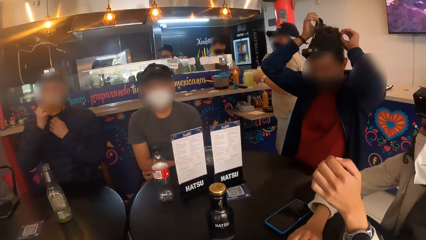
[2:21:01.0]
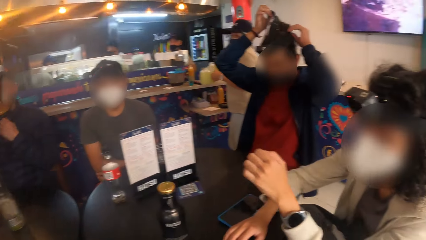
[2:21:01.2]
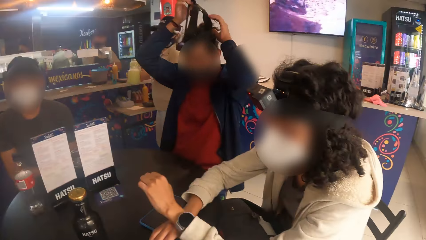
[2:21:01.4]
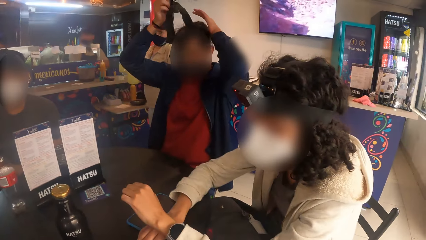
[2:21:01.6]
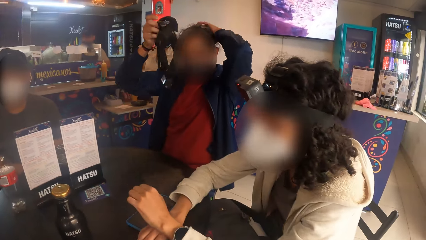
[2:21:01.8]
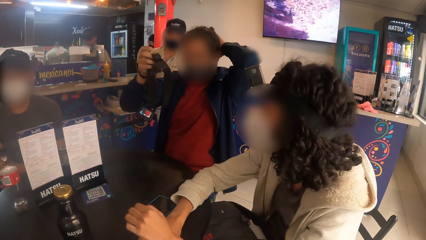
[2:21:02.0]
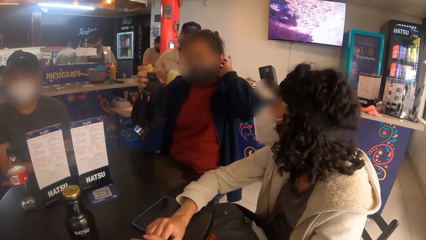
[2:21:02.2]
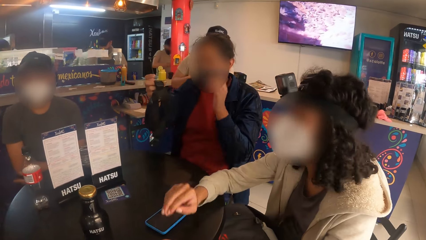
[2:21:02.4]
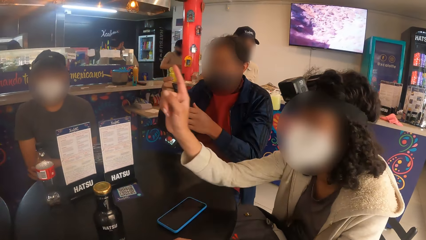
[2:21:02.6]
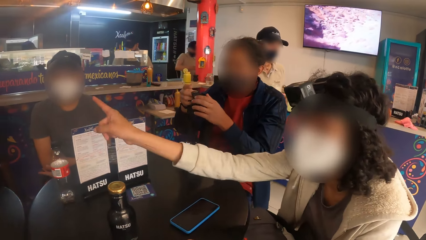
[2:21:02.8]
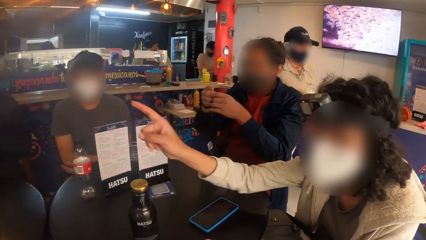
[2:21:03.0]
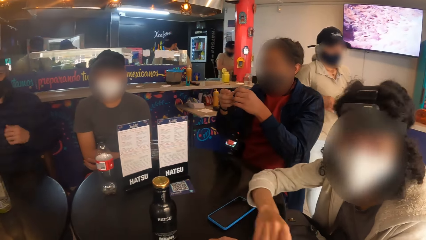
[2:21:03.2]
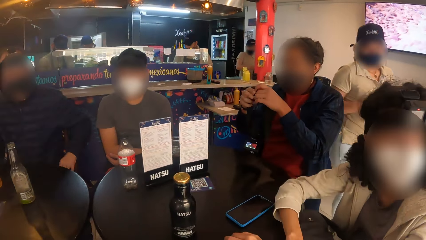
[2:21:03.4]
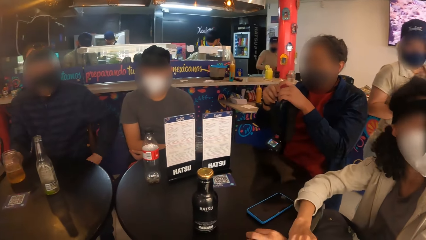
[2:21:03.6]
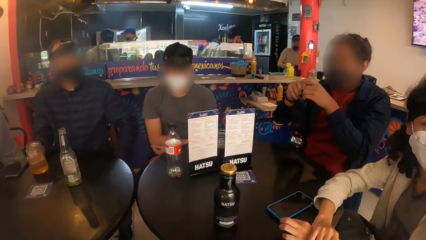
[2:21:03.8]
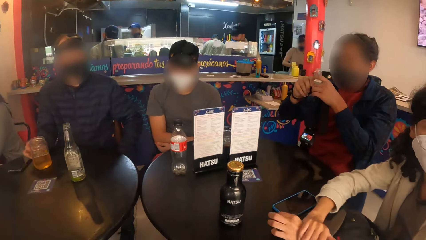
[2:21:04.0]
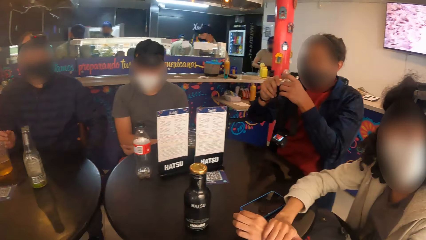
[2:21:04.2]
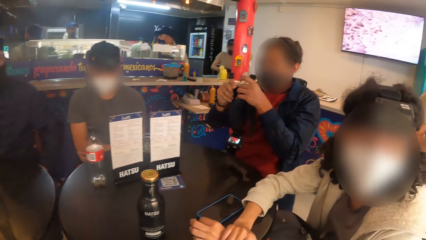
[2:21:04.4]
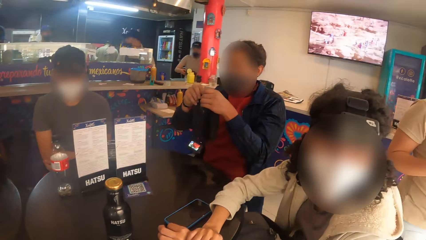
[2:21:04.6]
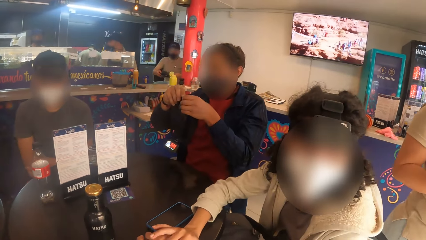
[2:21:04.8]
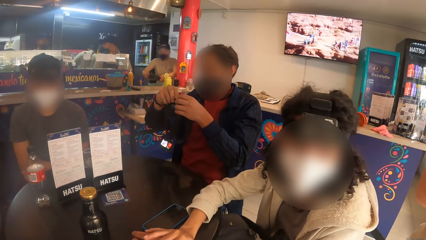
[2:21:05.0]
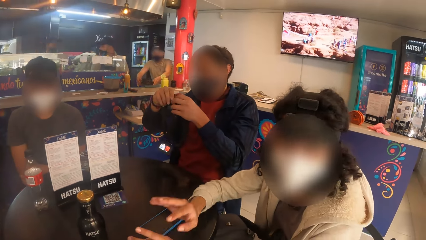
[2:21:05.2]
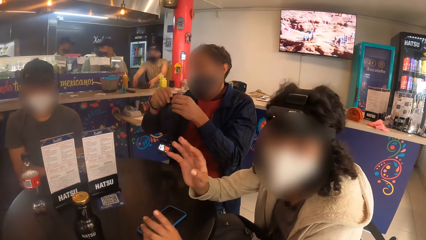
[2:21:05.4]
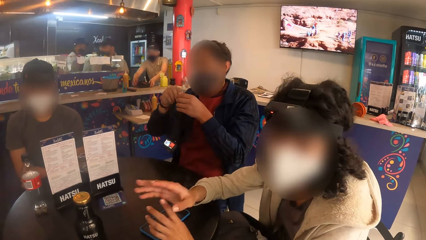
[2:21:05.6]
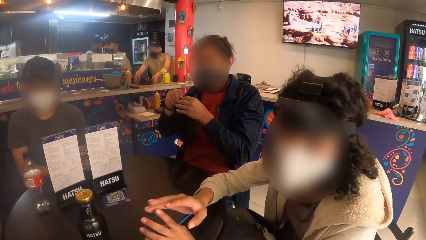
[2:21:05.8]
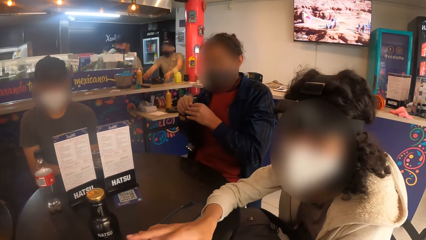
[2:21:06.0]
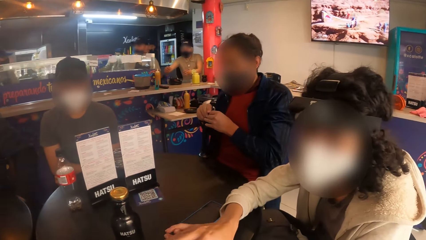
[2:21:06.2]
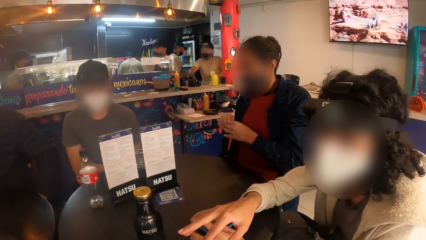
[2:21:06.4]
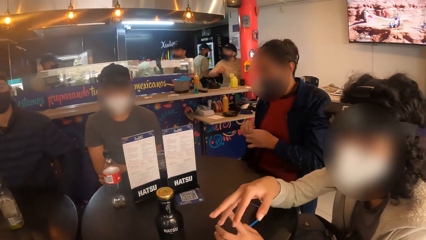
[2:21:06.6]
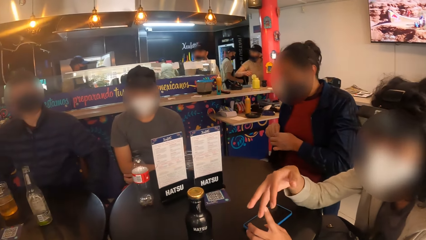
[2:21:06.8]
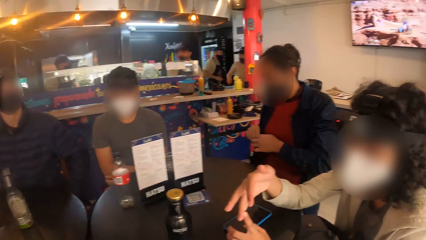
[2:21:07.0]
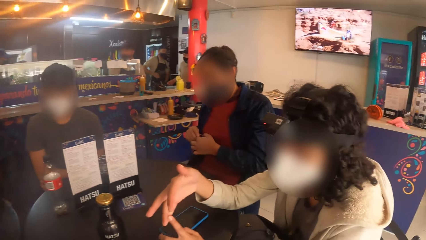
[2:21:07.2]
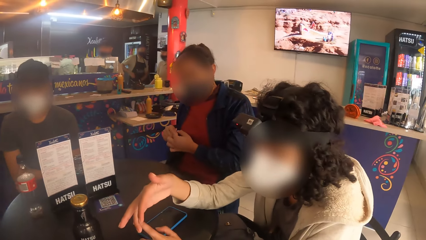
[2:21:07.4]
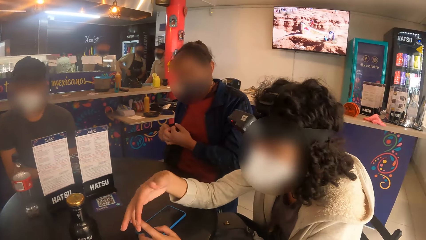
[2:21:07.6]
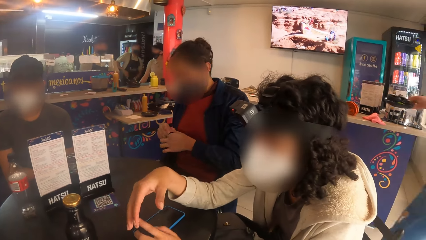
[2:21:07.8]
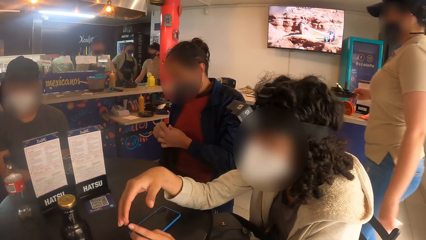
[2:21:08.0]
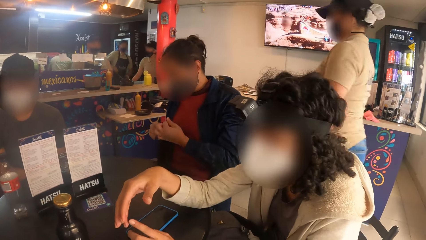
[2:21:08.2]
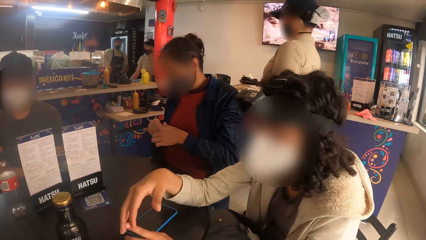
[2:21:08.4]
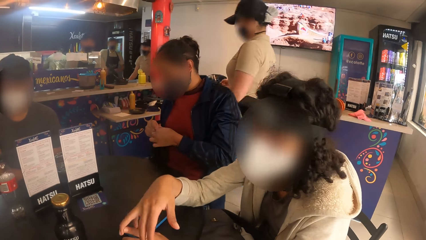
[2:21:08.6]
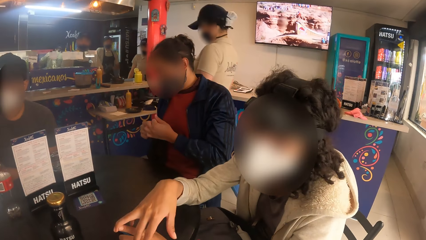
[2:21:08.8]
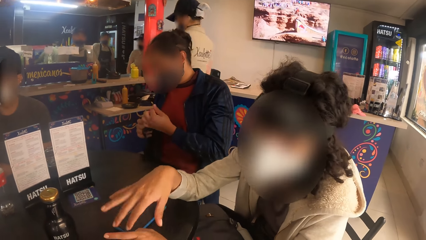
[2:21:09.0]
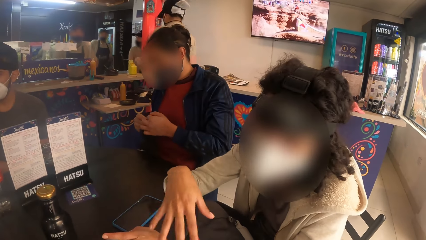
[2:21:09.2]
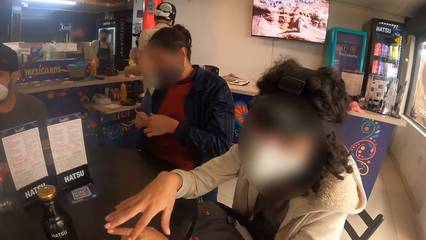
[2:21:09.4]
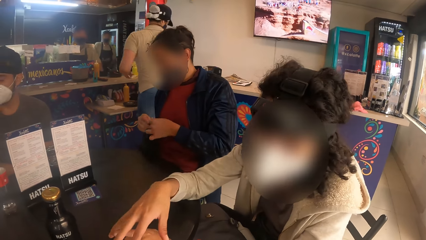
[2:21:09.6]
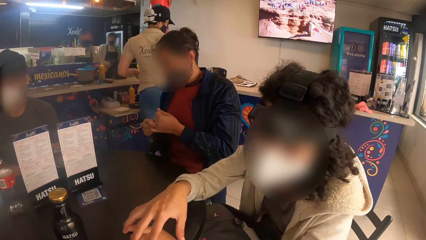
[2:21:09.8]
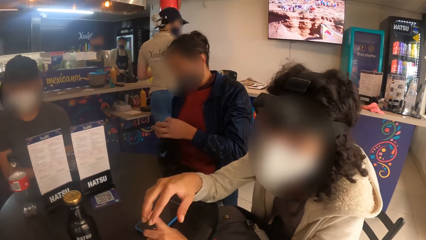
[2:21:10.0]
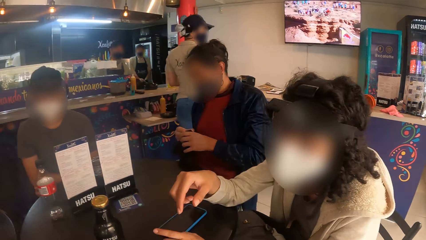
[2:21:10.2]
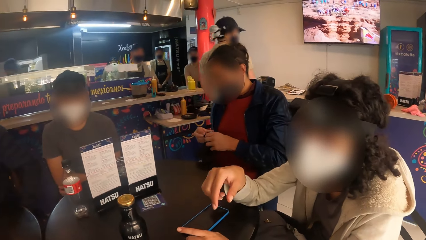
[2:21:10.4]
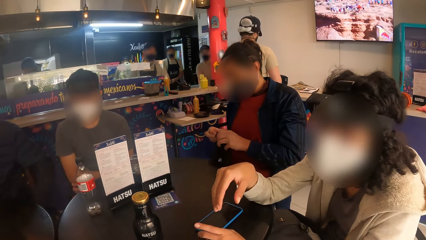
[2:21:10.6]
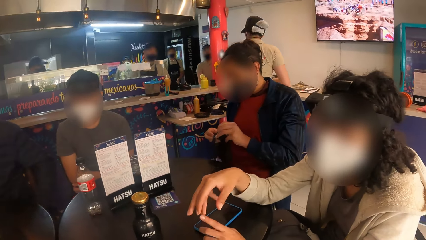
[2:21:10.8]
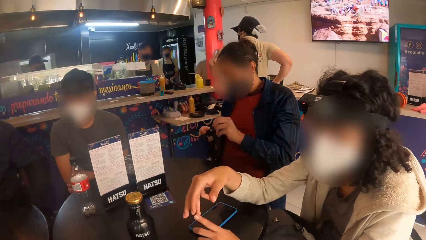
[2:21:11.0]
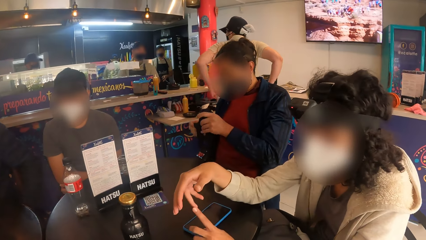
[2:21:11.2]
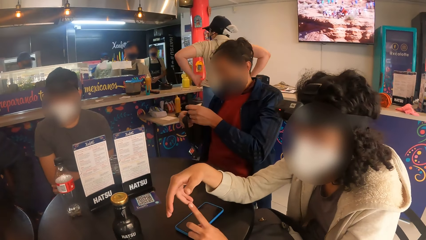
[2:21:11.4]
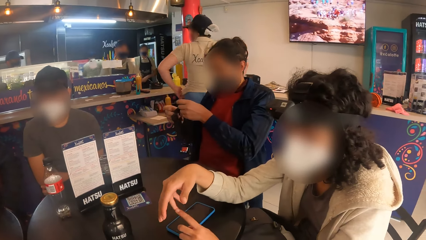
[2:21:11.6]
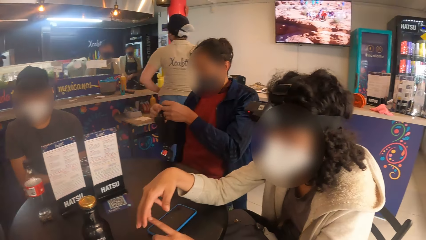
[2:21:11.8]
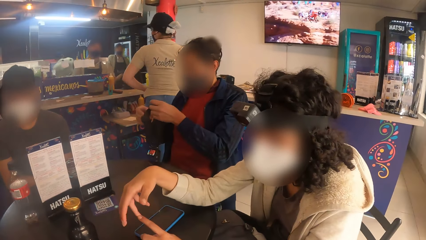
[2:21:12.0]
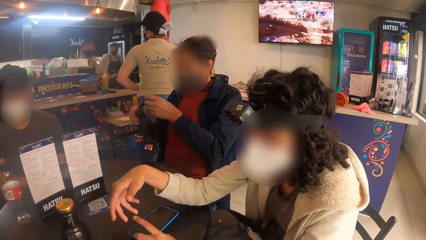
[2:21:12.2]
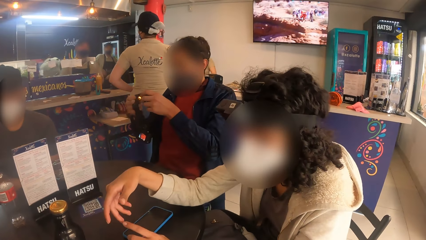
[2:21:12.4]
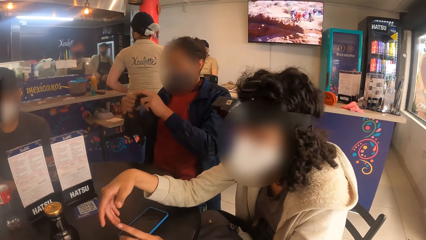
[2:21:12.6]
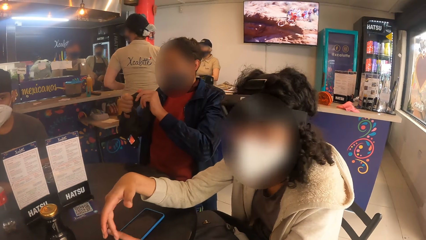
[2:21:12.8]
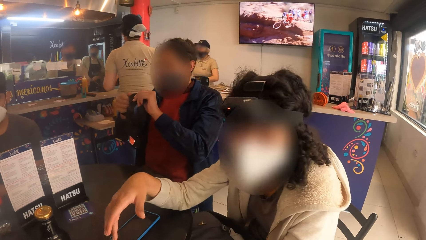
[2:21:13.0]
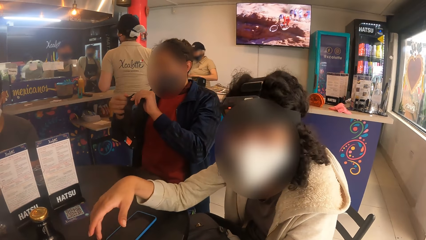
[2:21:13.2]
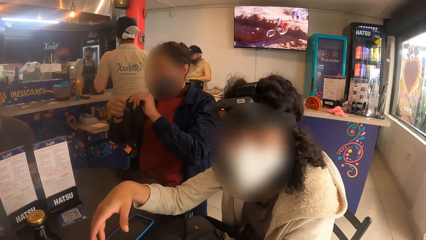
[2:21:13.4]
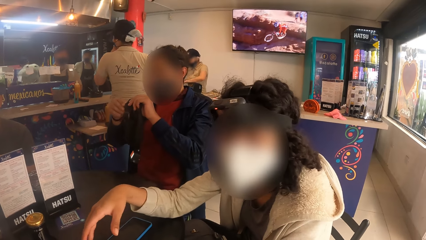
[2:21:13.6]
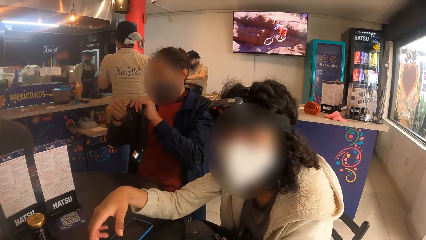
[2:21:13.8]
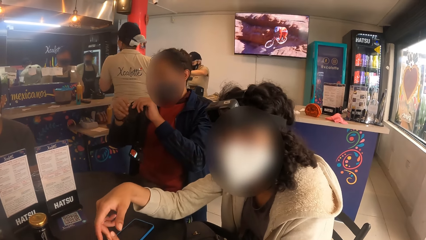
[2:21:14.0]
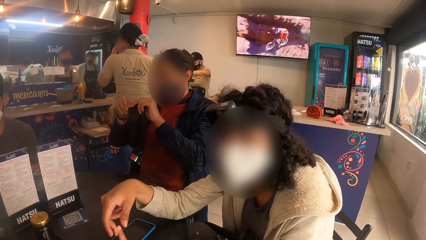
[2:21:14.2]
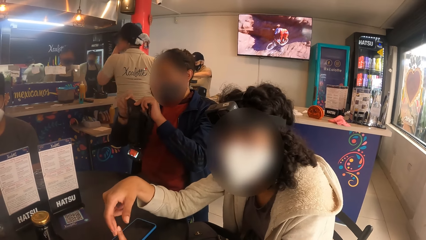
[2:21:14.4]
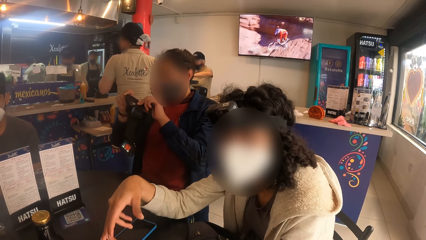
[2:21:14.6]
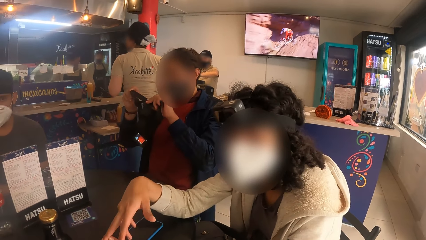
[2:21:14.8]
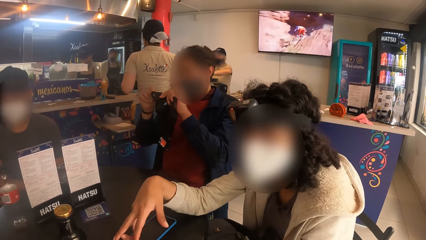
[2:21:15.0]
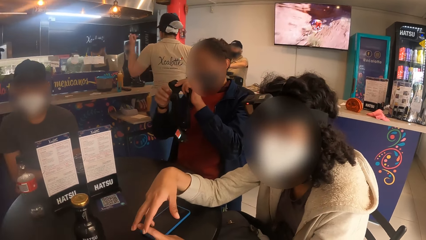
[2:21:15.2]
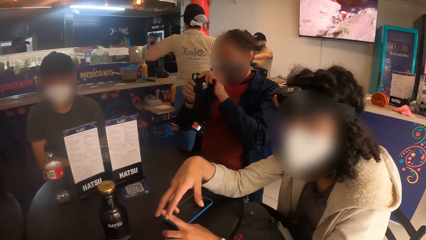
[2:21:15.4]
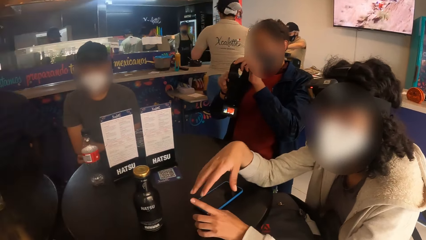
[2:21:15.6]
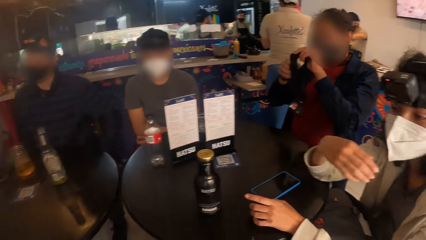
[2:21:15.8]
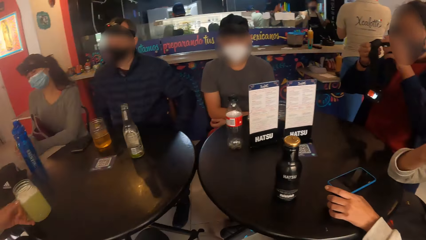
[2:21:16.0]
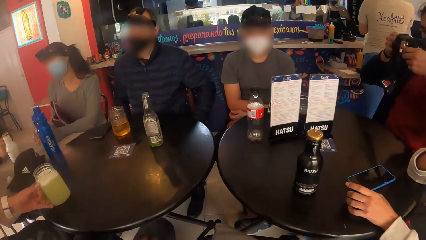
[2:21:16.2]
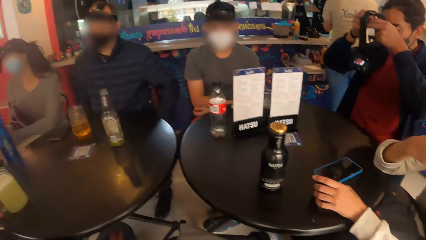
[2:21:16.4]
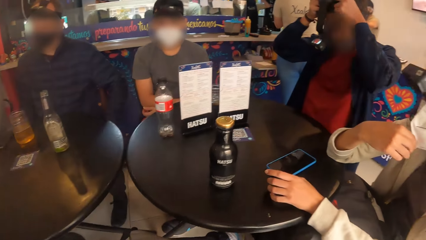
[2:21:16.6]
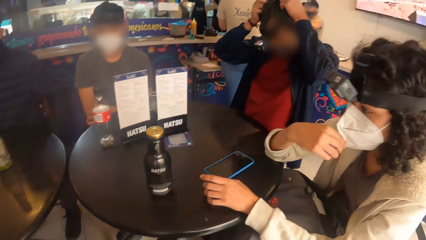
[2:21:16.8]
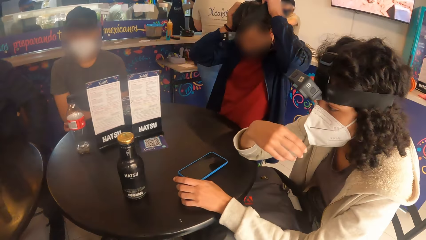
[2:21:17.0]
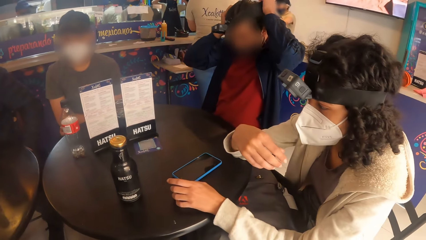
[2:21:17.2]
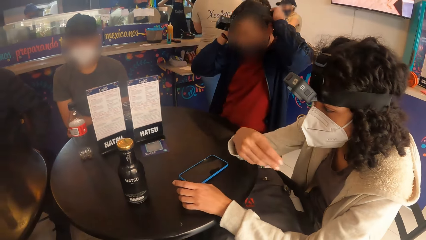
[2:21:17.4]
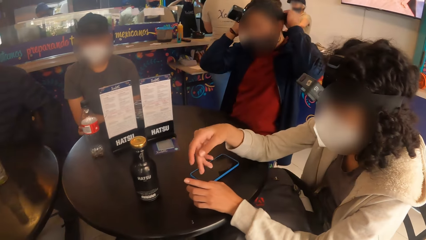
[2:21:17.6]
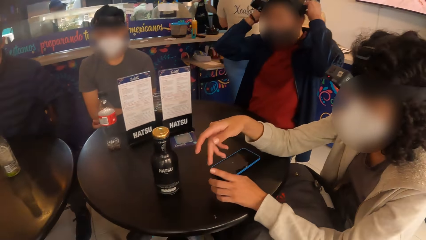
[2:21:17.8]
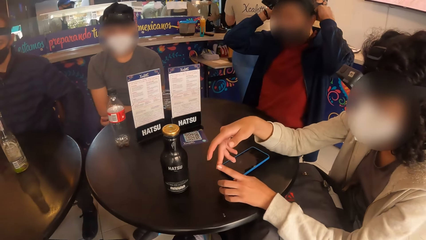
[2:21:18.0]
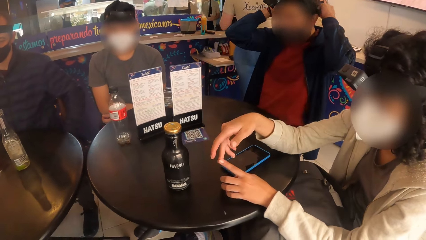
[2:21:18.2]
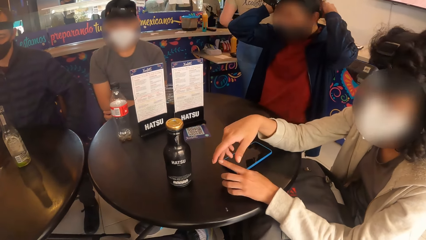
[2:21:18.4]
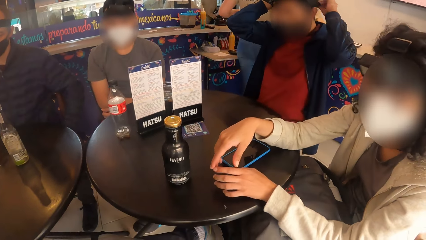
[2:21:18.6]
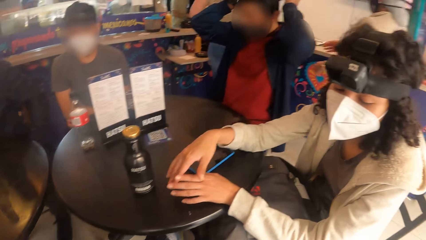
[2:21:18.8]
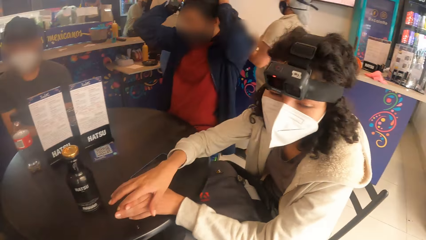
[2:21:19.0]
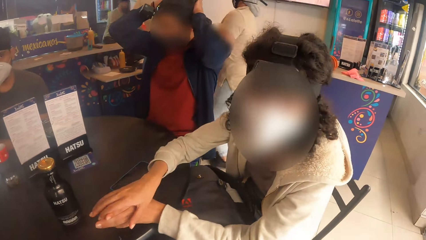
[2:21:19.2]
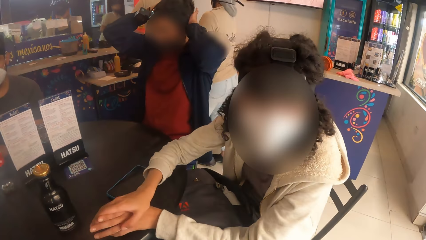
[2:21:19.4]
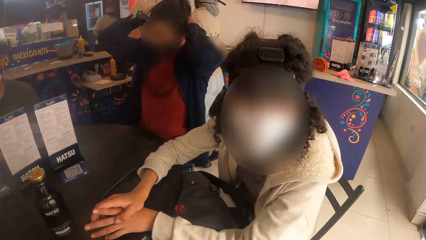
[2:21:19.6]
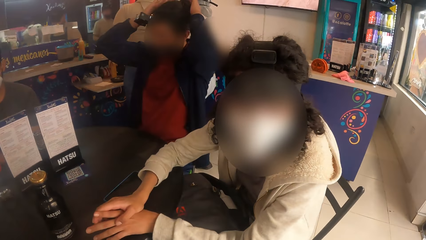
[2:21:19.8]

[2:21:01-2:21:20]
A person moves the hand. The camera wearer interacts with the group of people. The woman wears the camera on her head with both hands.
